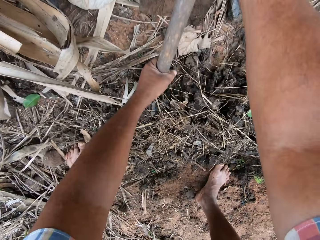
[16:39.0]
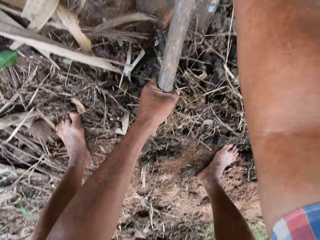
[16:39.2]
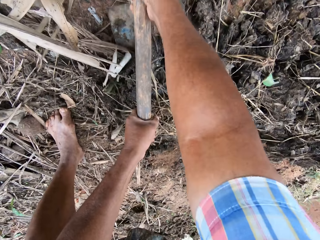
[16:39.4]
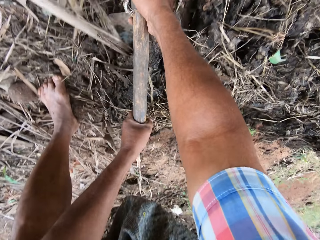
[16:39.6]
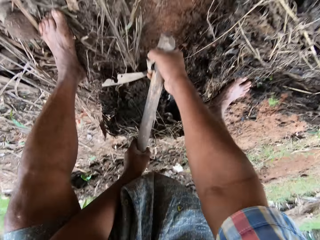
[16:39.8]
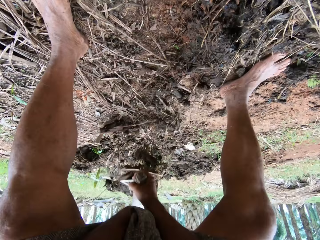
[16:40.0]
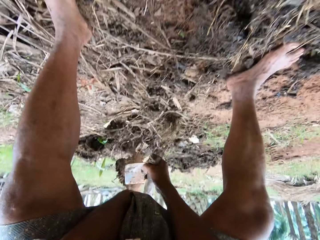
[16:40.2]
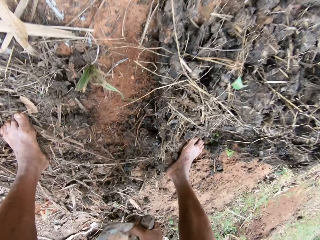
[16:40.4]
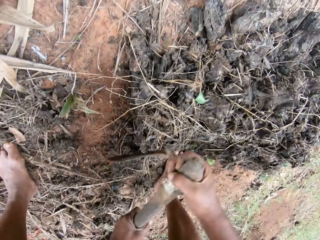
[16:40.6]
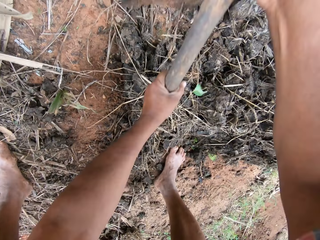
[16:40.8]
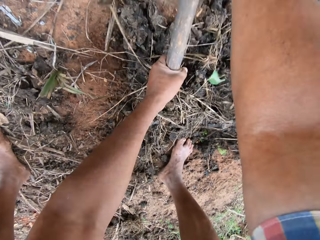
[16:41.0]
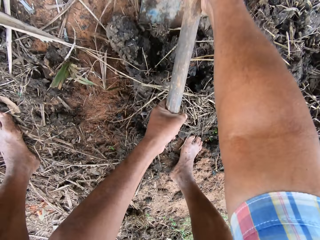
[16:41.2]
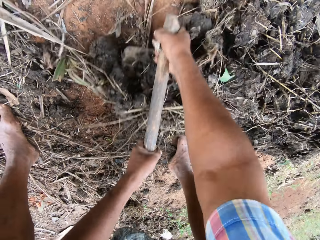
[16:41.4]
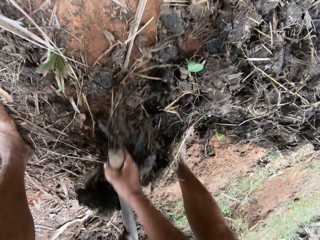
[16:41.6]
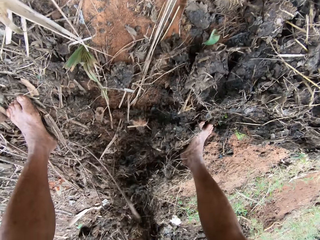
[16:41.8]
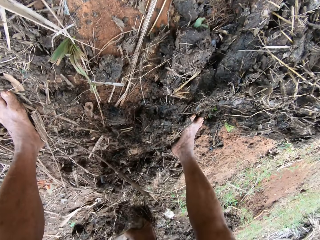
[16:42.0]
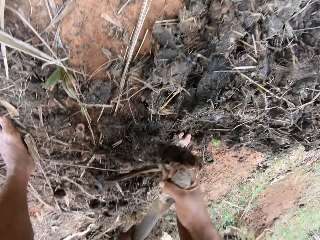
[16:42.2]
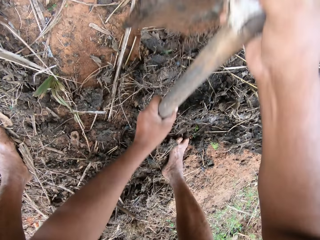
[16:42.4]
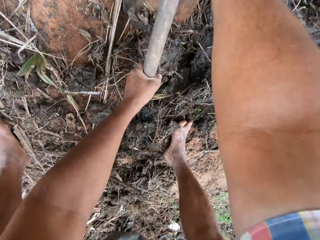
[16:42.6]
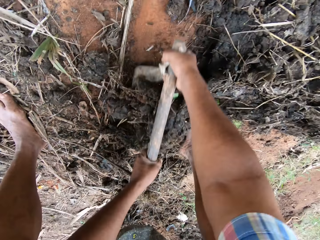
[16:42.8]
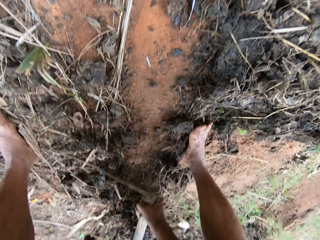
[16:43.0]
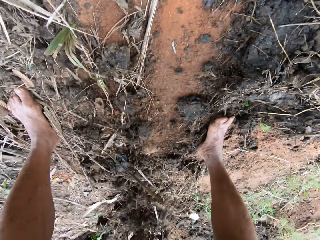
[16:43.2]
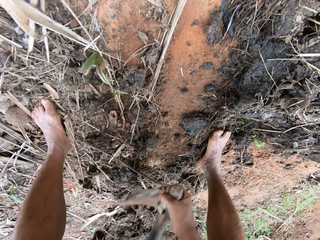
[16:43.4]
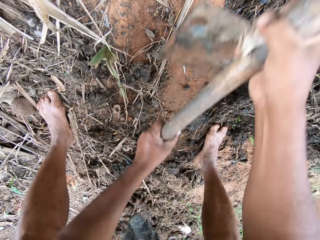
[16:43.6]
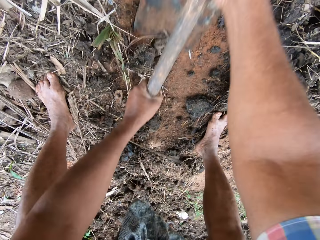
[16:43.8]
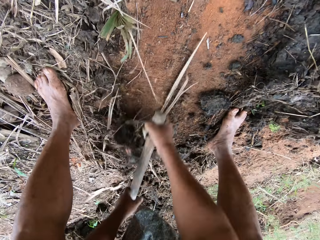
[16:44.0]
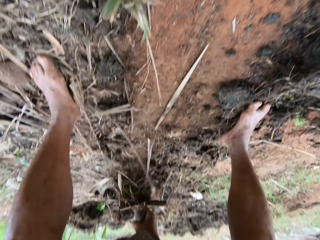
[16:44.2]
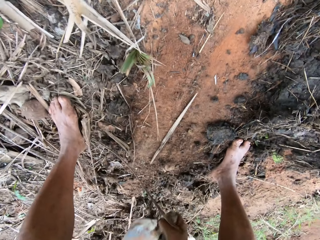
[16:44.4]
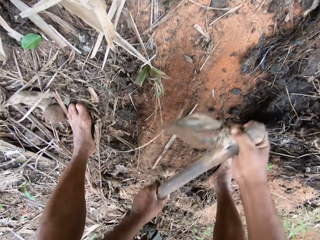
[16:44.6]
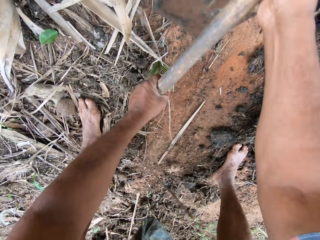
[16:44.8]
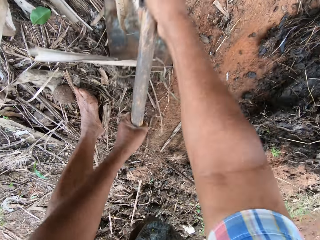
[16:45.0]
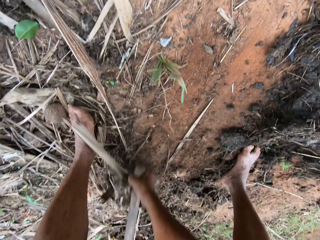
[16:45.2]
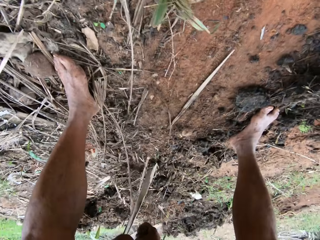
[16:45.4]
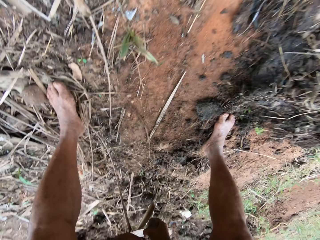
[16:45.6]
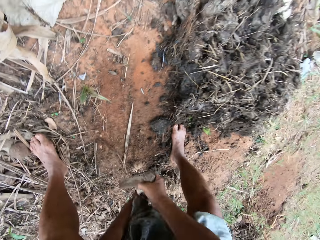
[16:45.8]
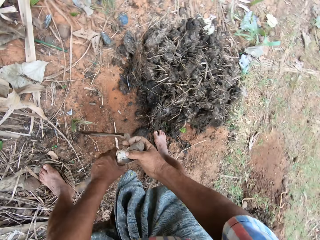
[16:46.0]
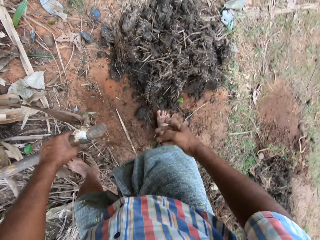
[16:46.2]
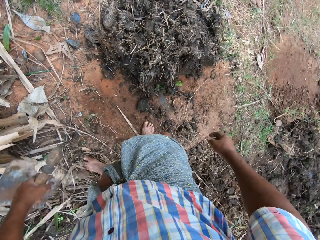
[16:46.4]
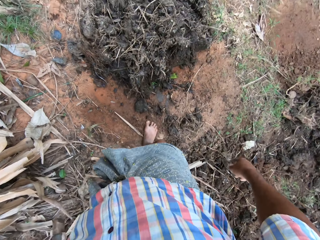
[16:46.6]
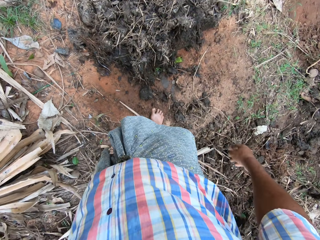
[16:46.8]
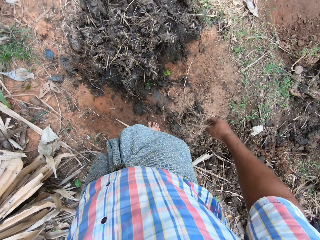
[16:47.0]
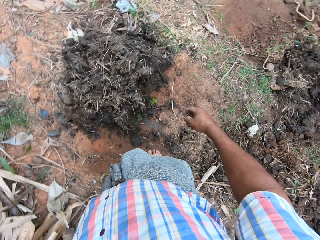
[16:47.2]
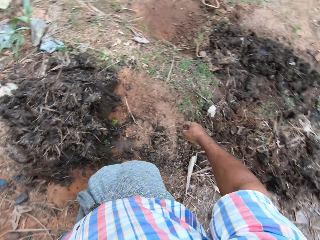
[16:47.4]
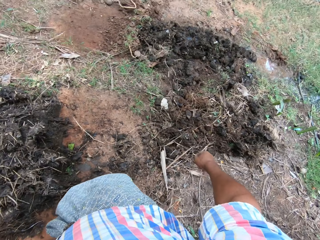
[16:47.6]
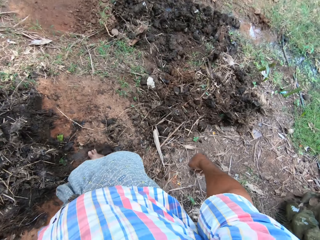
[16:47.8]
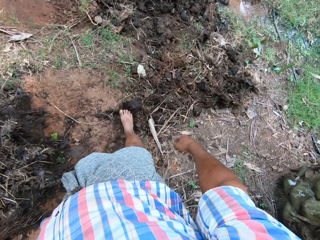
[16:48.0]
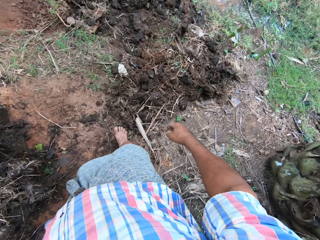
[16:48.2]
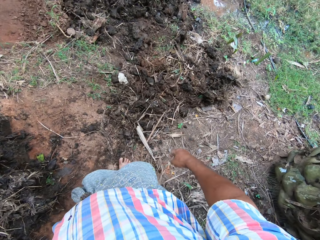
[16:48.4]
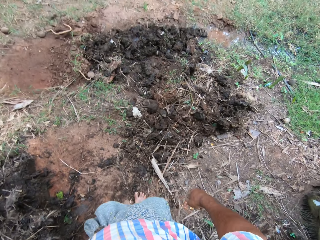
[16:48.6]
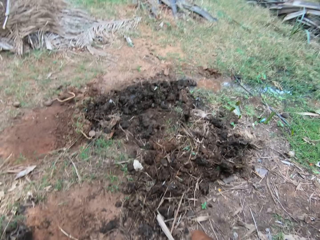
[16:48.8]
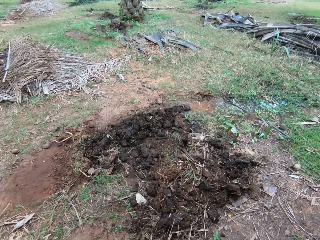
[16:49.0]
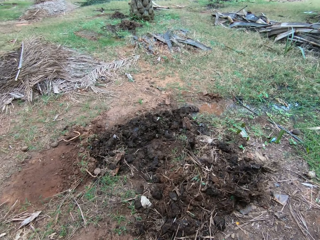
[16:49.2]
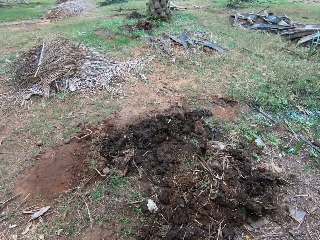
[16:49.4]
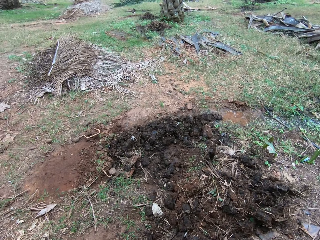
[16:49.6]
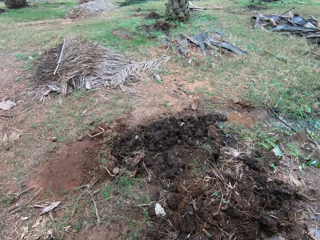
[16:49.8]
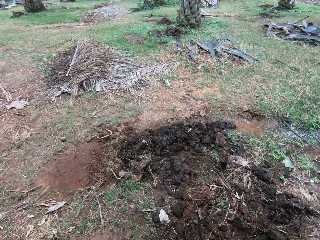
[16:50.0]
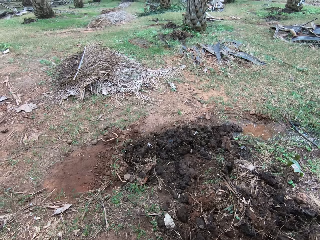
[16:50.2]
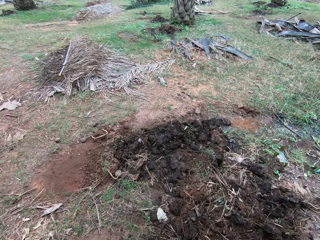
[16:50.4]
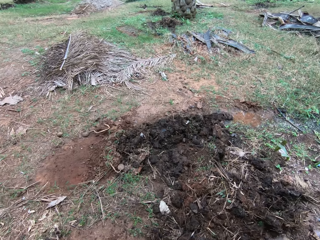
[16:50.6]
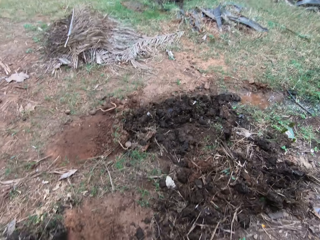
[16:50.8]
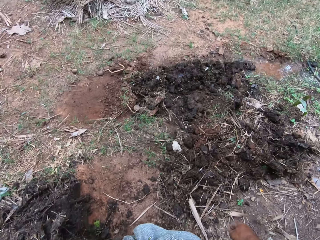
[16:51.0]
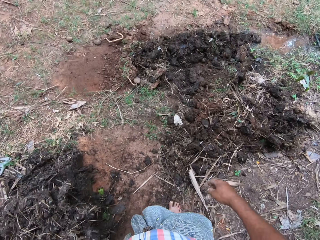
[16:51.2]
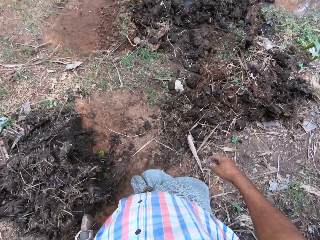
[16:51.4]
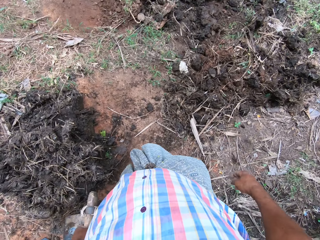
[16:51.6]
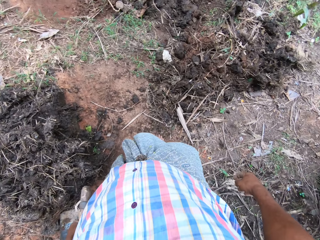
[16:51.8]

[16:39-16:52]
The camera wearer tills the soil with a hoe. They look around the farm and push the soil with the leg.

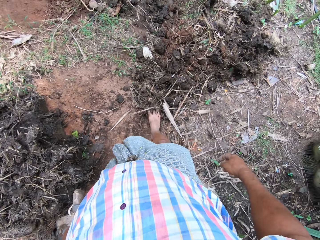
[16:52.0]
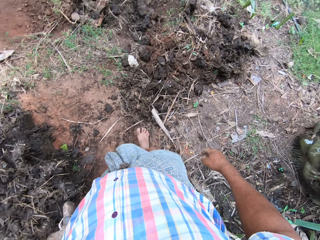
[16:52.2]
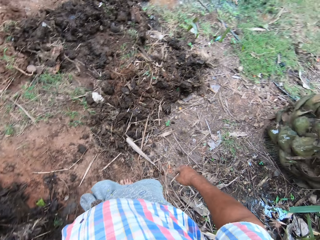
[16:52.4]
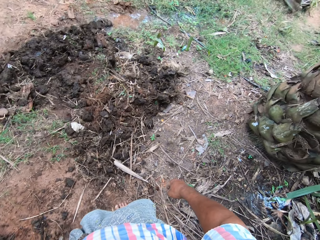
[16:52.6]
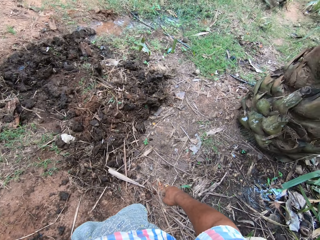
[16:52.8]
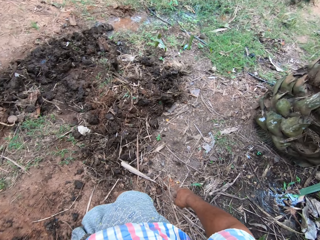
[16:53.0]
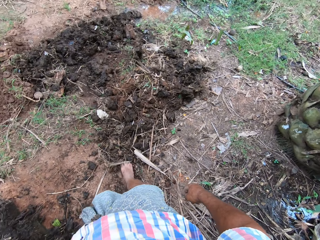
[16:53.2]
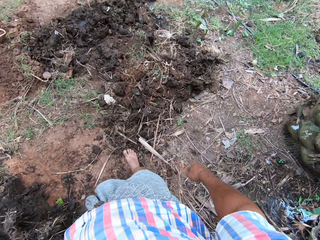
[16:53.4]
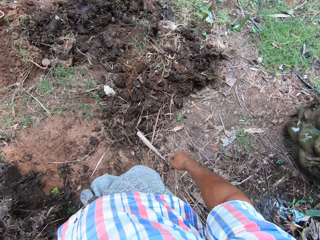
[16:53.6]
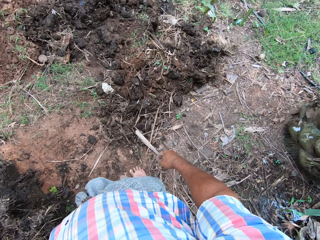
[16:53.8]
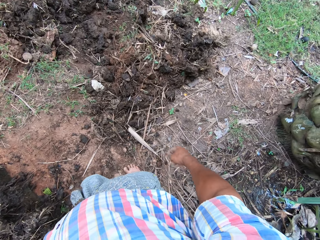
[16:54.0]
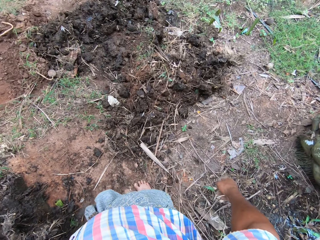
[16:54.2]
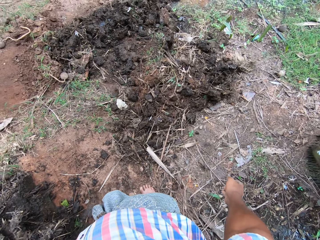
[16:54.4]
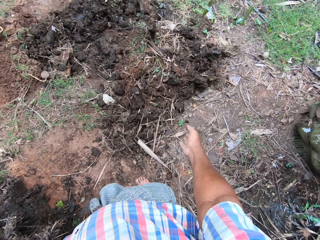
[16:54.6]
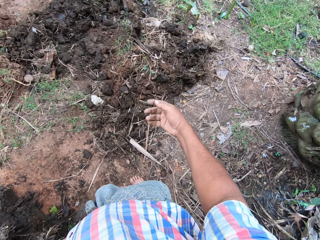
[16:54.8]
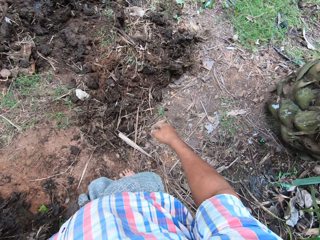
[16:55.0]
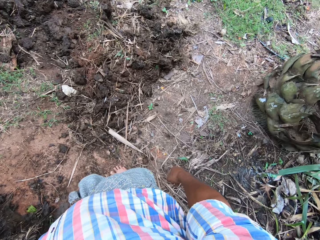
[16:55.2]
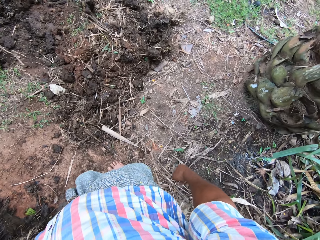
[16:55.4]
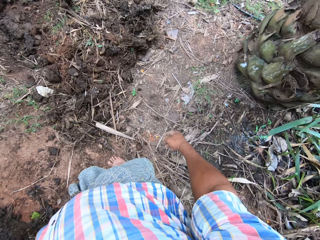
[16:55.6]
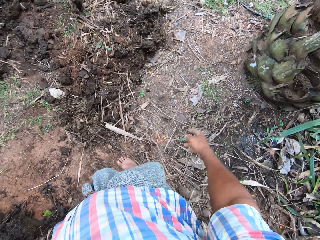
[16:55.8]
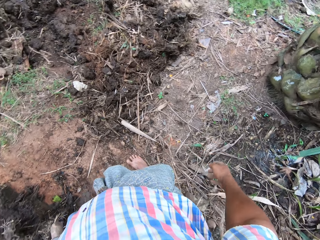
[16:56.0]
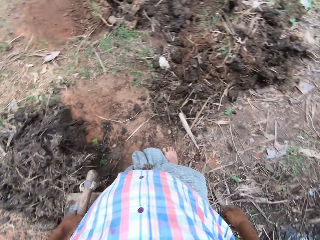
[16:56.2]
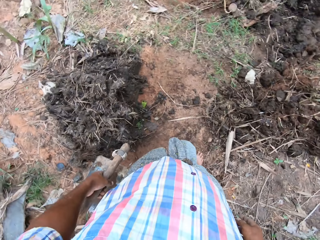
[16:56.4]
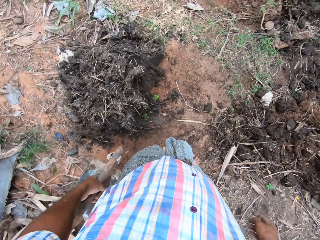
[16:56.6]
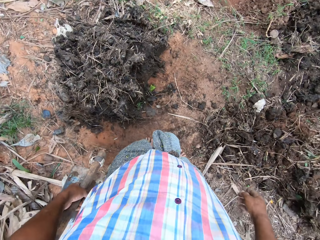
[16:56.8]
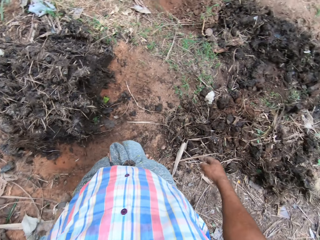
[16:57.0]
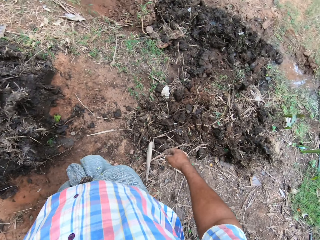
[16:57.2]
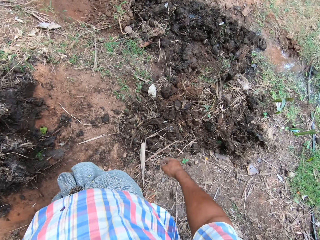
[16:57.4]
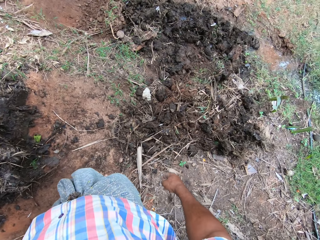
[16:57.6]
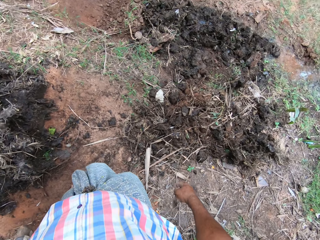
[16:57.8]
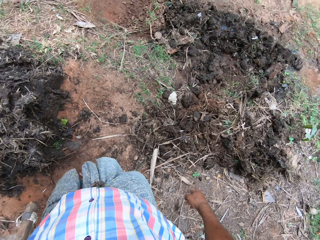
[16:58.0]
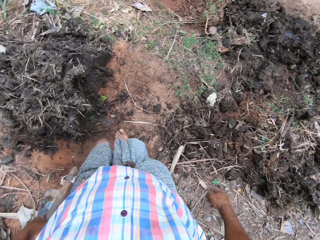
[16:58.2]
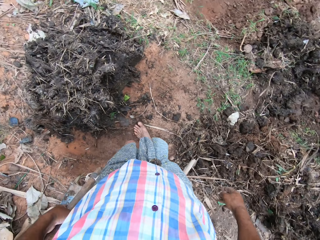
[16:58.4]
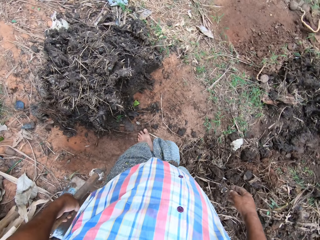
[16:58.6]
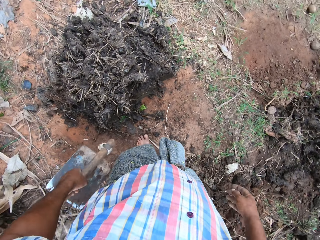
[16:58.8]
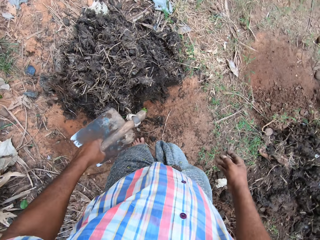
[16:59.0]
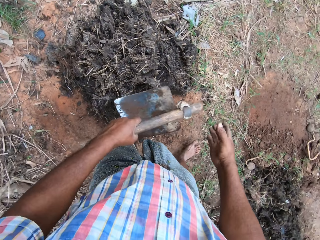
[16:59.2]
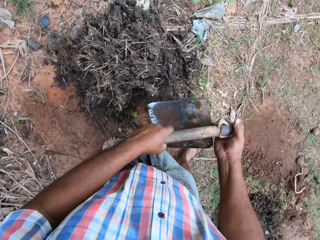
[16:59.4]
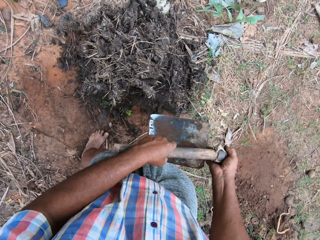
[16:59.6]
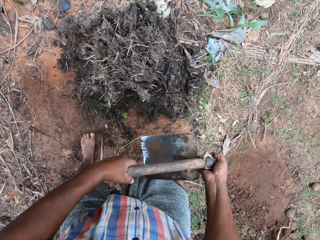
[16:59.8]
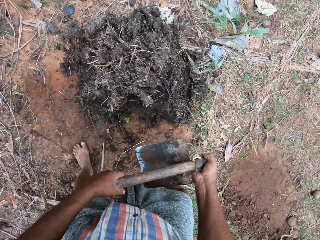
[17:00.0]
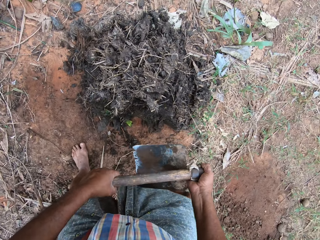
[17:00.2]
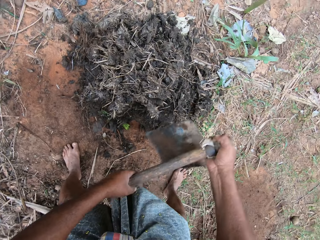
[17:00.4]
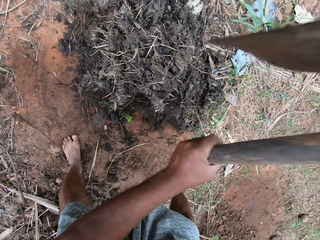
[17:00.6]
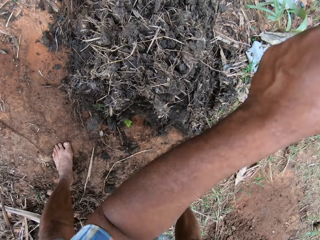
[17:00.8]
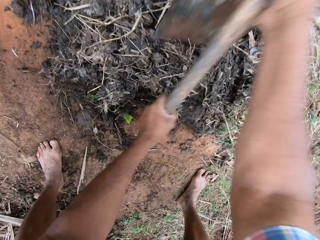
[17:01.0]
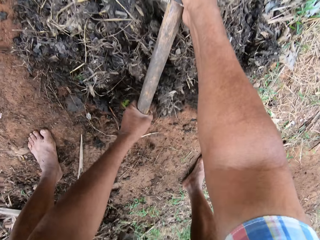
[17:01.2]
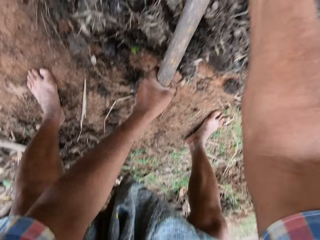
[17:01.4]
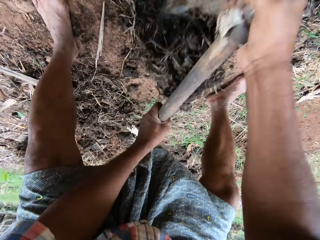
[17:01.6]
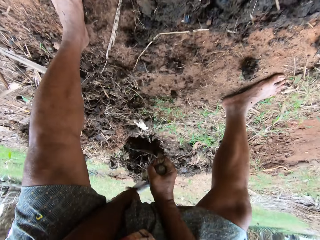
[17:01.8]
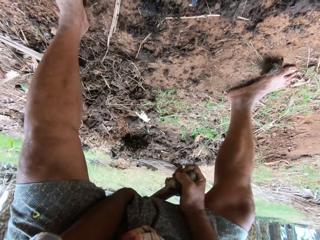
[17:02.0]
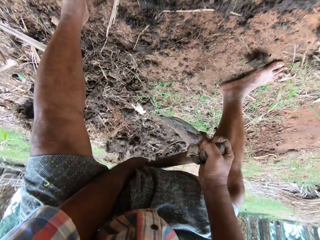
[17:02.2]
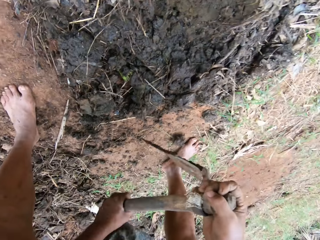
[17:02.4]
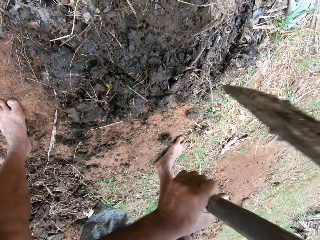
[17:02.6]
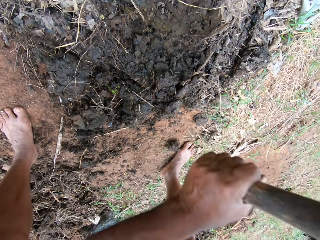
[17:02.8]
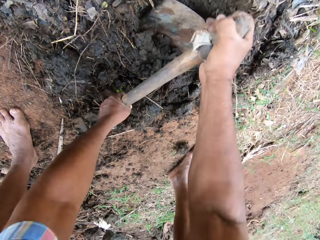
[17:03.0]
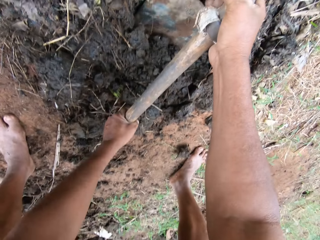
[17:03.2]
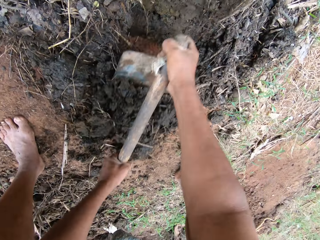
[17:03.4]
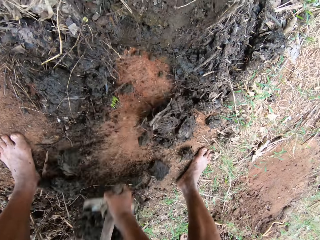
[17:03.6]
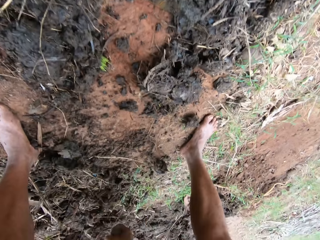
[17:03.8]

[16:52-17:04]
The camera wearer adjusts the soil with his feet. He tills the soil with a hoe.
